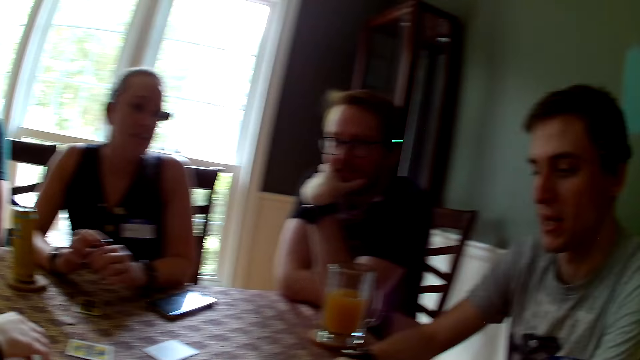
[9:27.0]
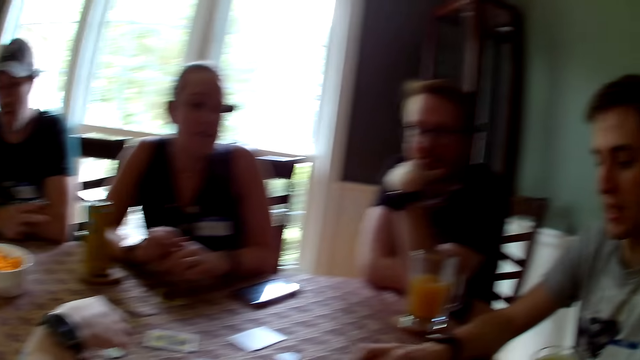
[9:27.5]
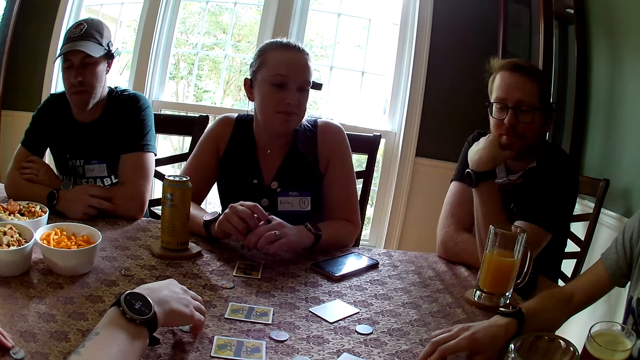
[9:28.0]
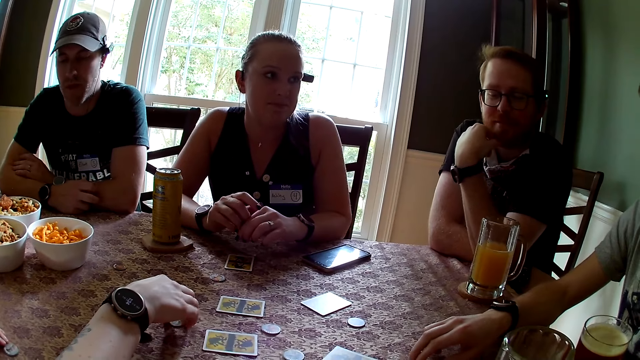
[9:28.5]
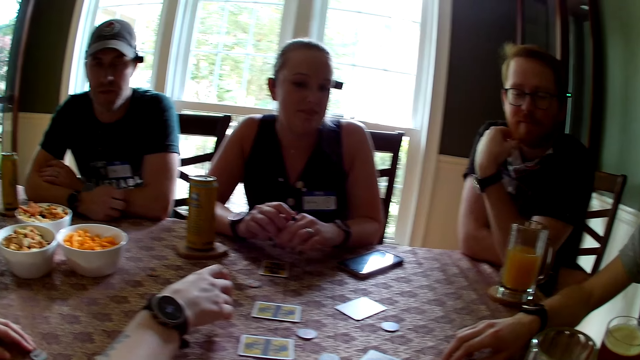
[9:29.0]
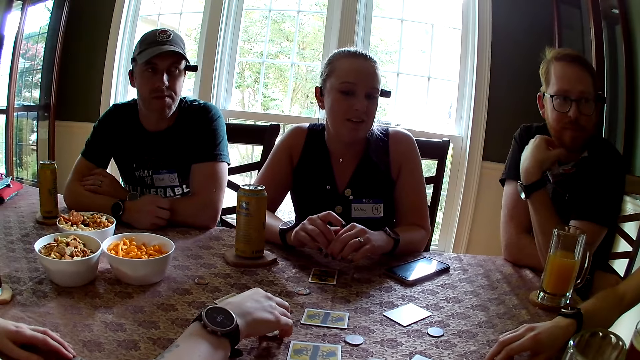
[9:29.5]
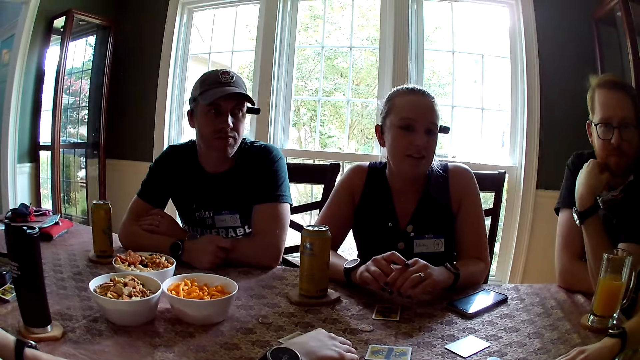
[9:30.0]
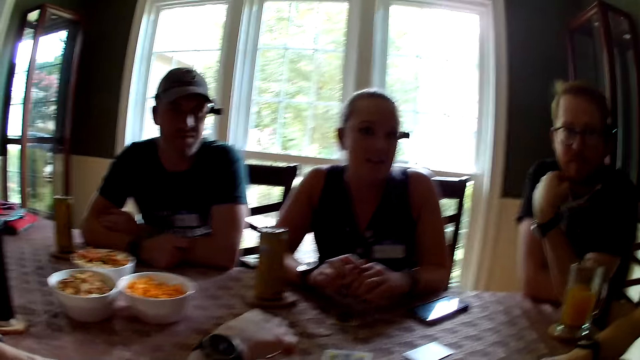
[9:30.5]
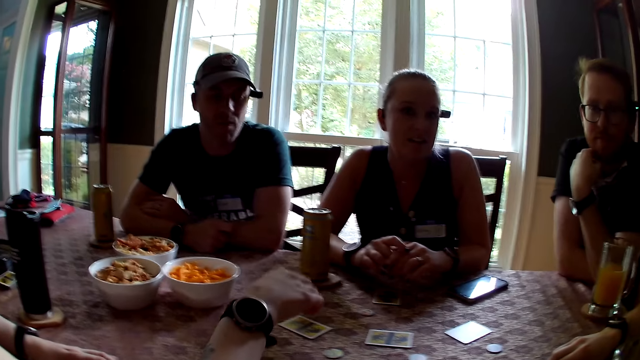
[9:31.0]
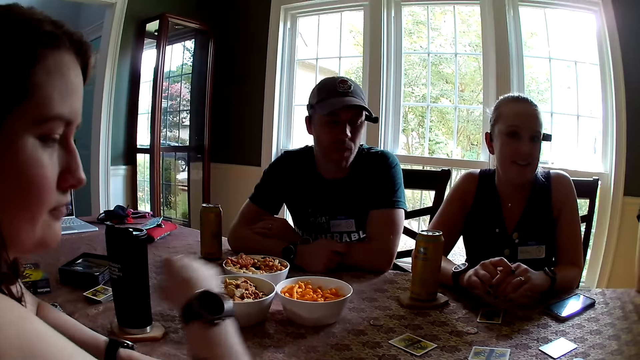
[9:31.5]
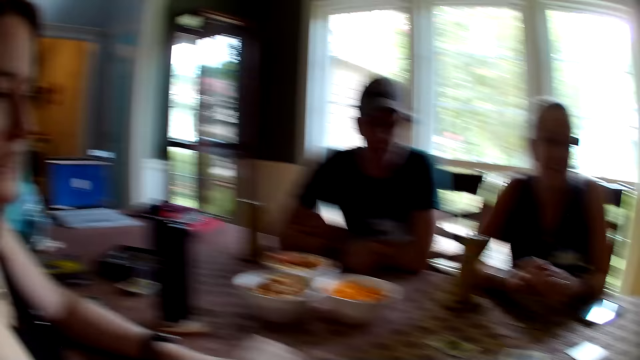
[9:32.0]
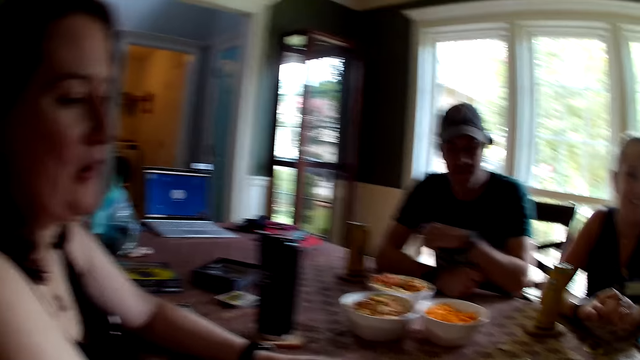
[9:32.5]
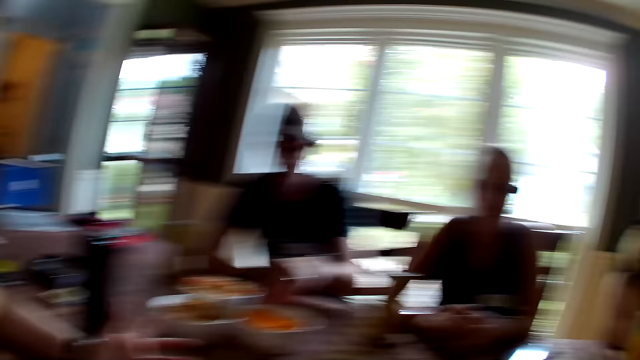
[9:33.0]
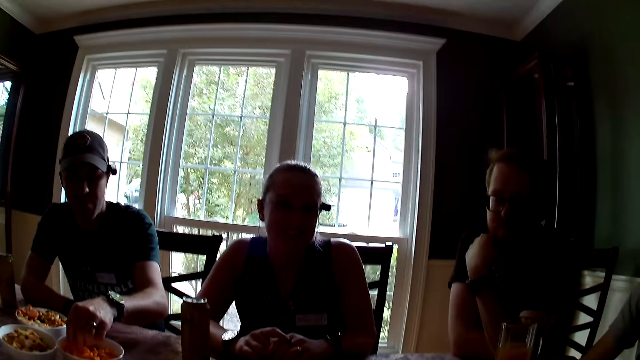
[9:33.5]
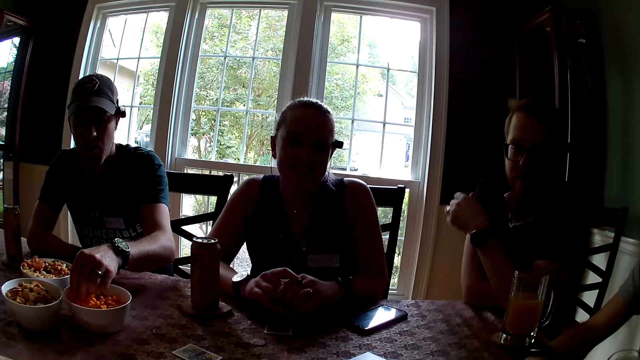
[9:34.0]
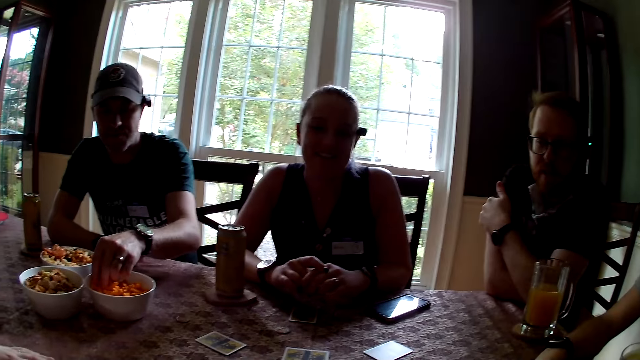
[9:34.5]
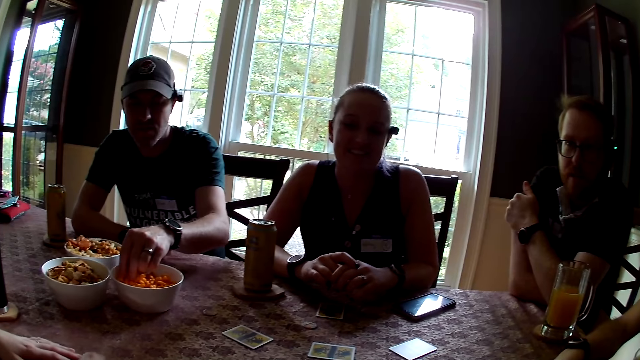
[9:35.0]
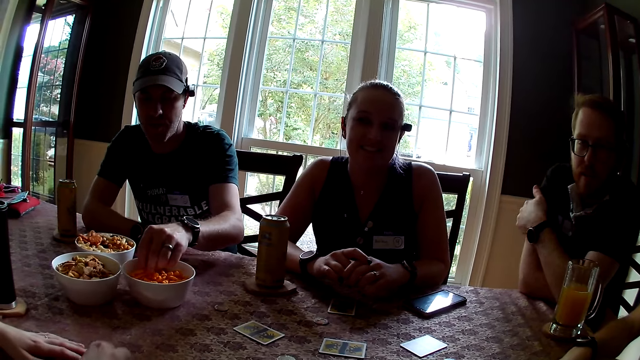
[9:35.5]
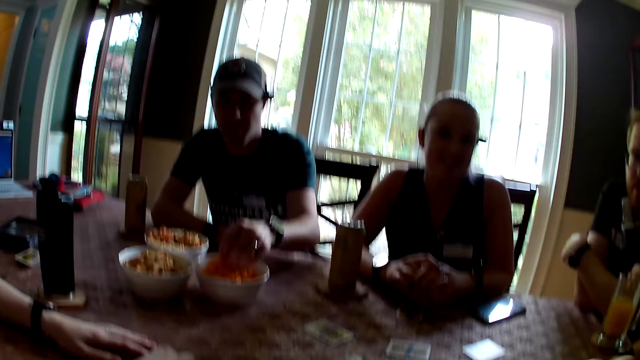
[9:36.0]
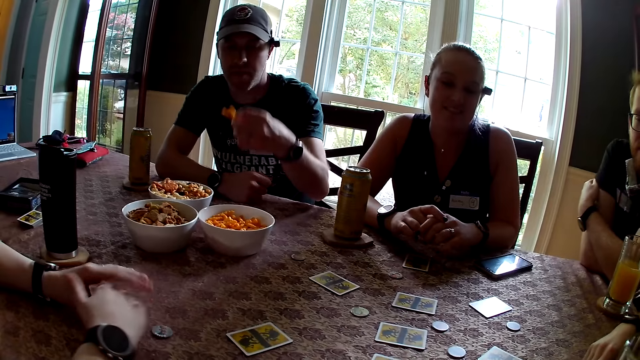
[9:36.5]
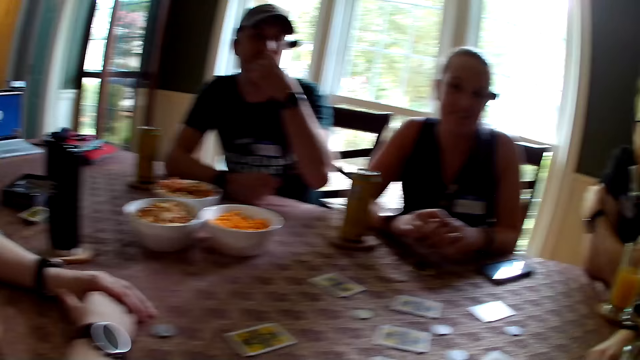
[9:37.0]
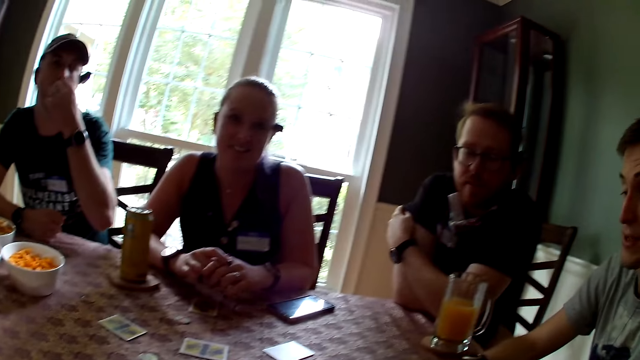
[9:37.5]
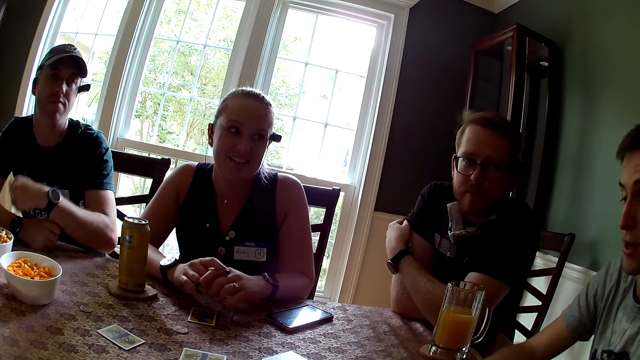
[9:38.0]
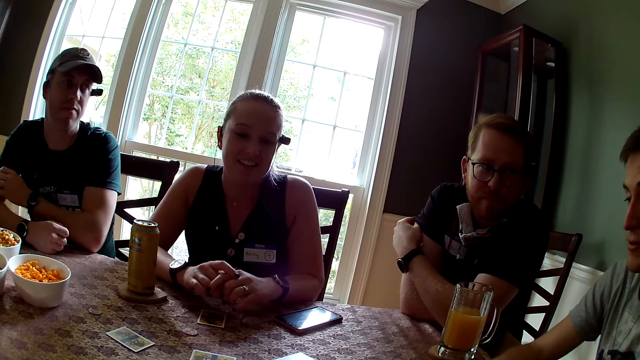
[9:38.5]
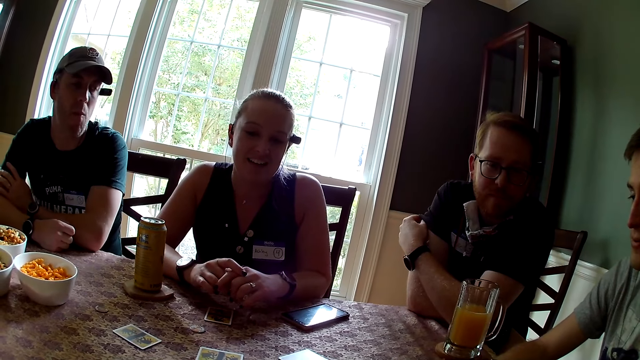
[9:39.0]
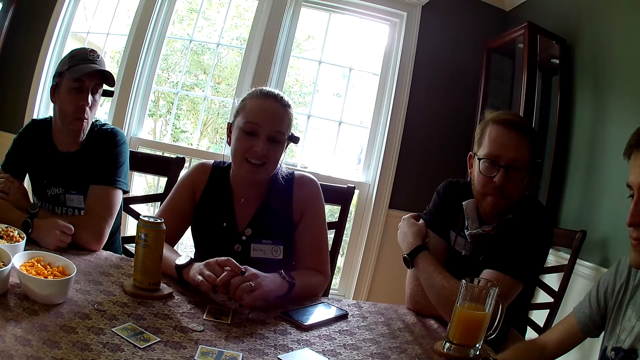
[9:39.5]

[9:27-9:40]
A man holds his mouth with the left hand. The camera wearer looks around. A woman raises her right hand. The camera wearer looks around. Another man touches a bowl of snack on the table with his left hand. The other man picks food from the bowl with the left hand. The other man carries snack with his left hand. The woman holds both hands on the table. The other man eats the snack with his left hand. The camera wearer looks around.

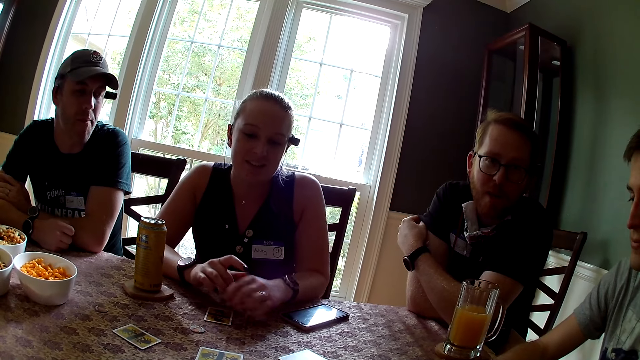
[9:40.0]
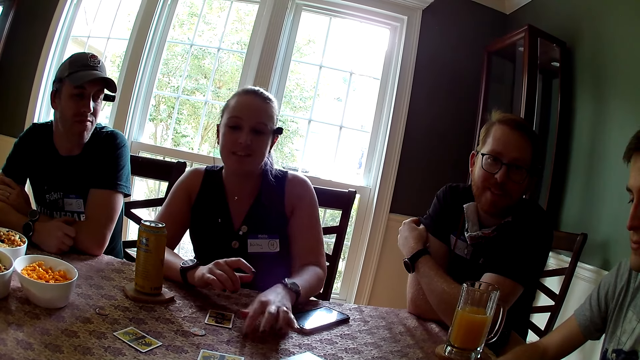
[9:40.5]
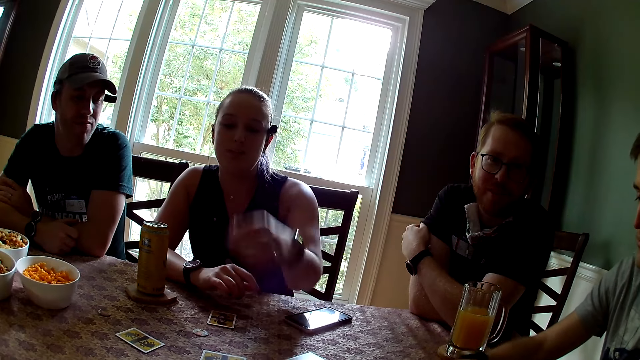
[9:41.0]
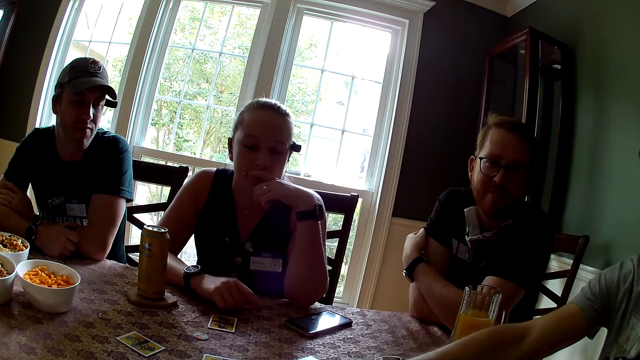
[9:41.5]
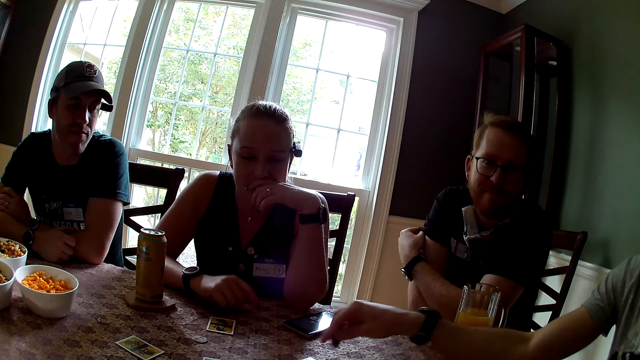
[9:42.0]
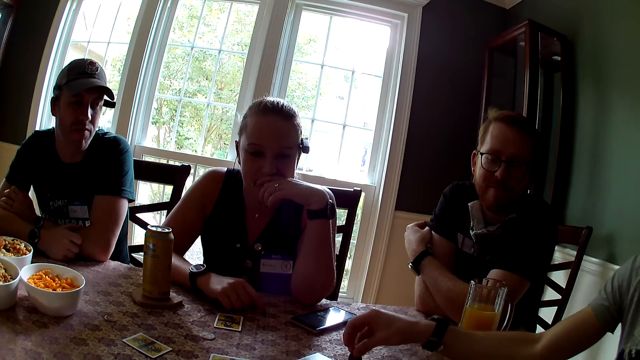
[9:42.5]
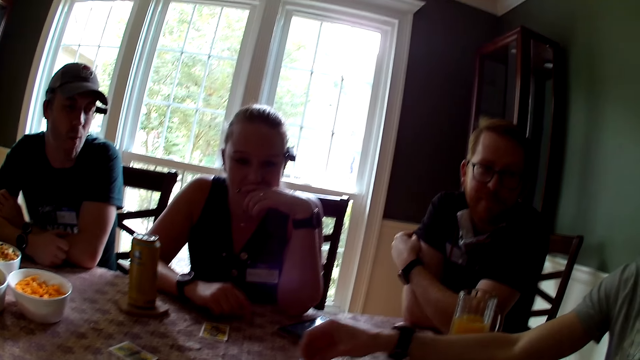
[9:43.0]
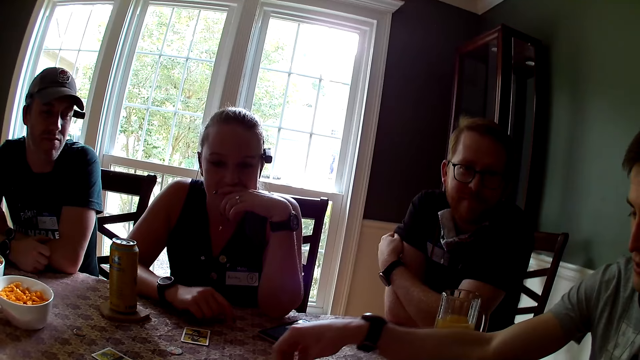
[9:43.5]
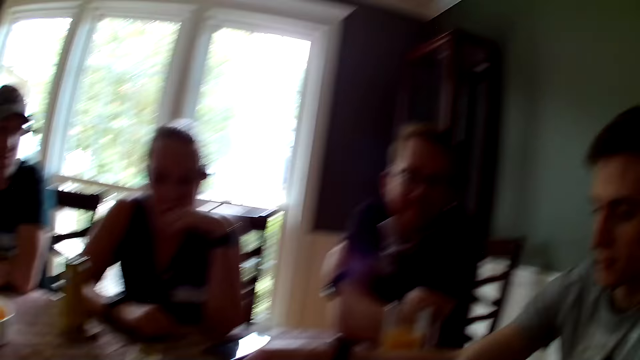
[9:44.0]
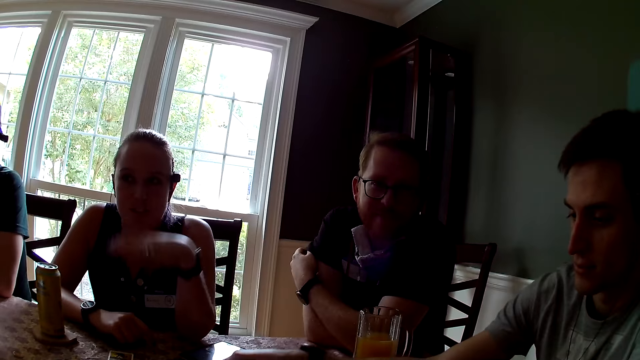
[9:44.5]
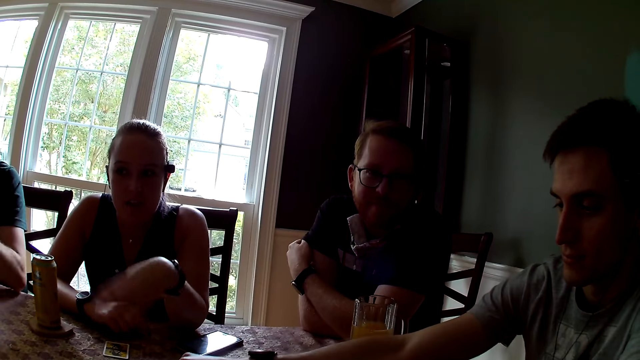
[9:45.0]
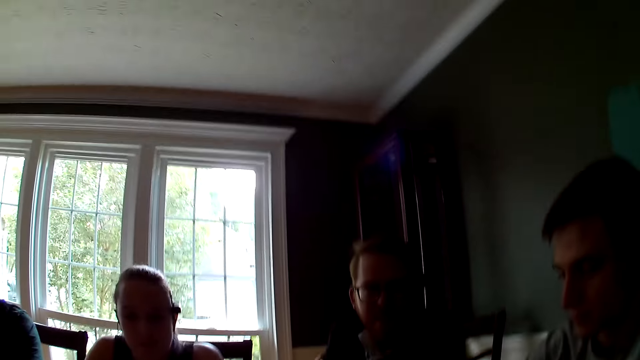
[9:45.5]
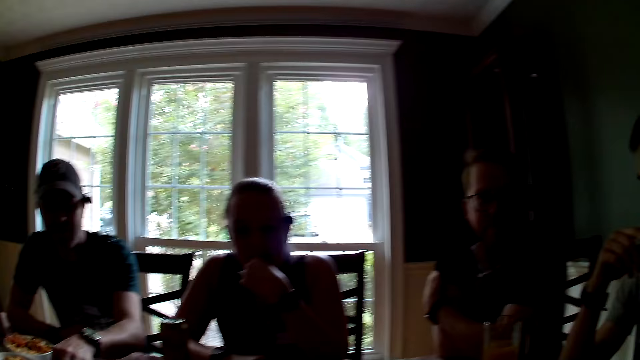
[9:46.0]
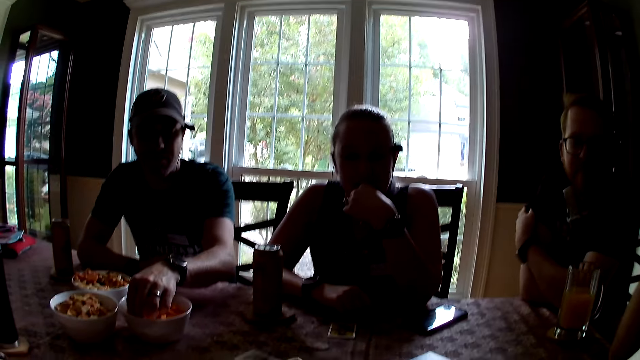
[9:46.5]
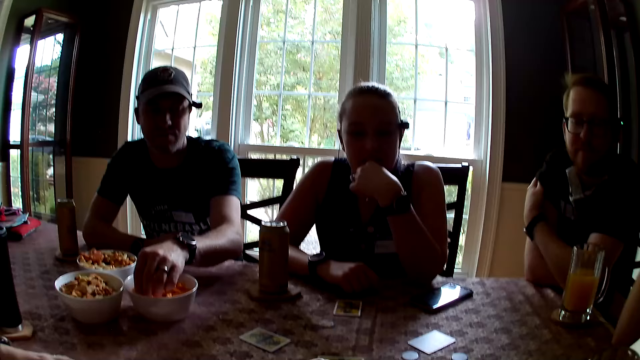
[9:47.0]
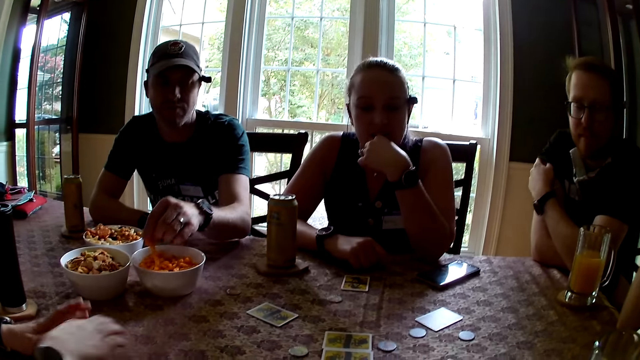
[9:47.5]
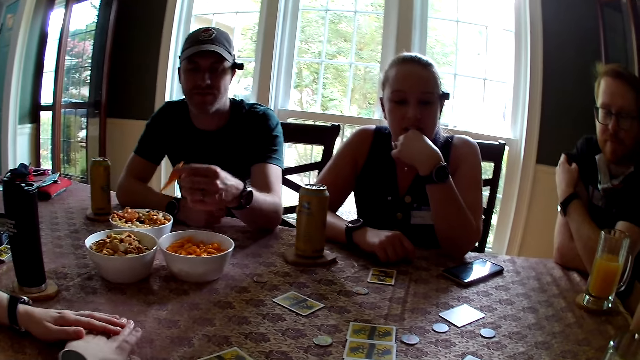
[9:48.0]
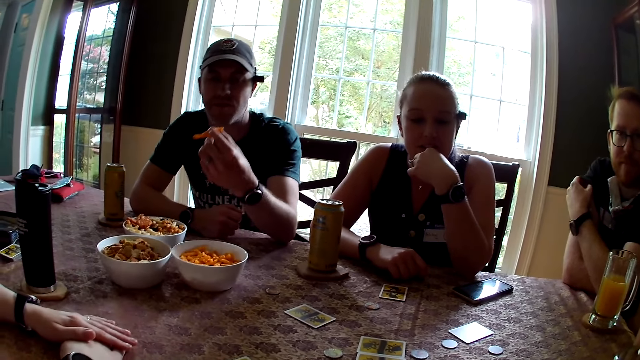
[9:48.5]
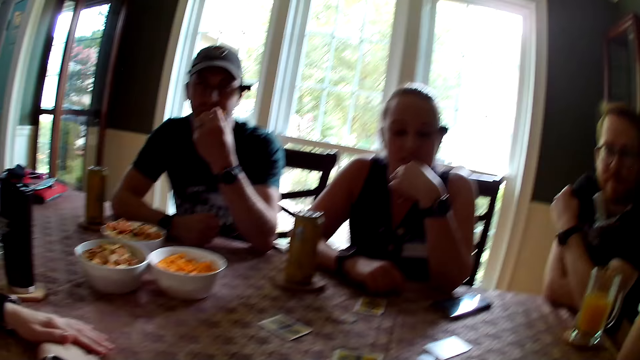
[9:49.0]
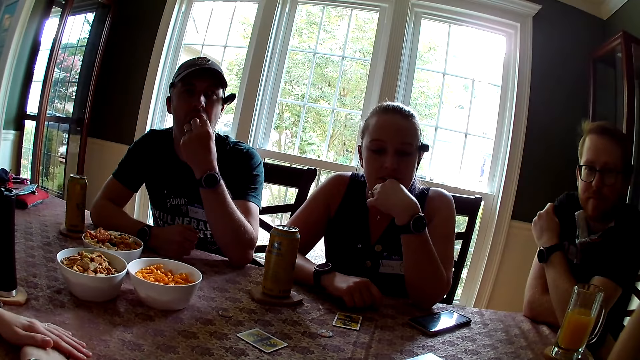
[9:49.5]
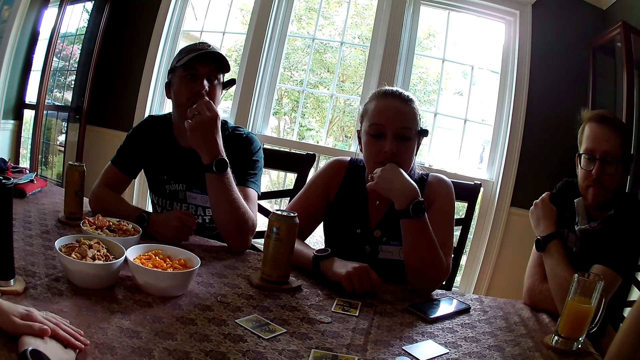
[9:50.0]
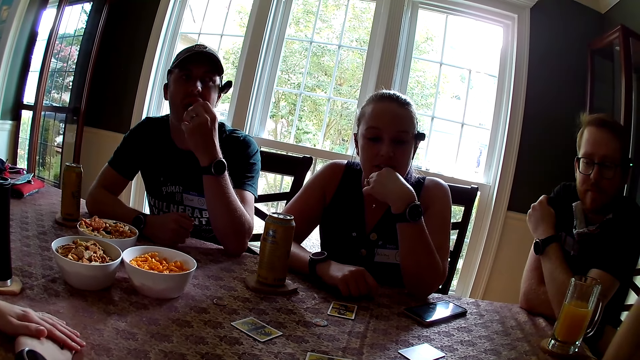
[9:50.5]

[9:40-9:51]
A woman touches the table. Another woman stretches her left hand and holds her mouth with the left hand. A man moves his right hand on the table. The other woman sways her left hand. The camera wearer looks around. Another man carries snack with his left hand. The other man picks food from the bowl with the left hand. A third woman taps hands on the table. The other man eats the snack with his left hand.
